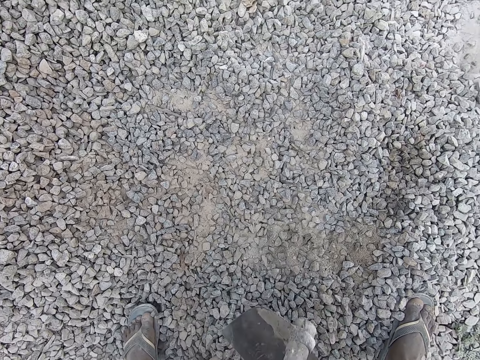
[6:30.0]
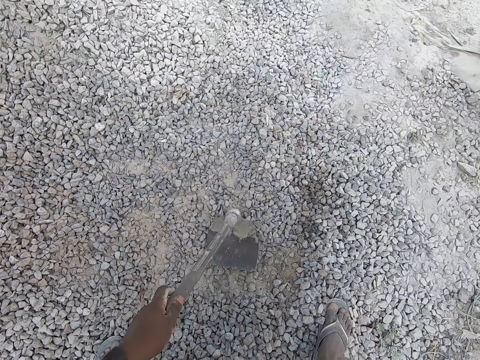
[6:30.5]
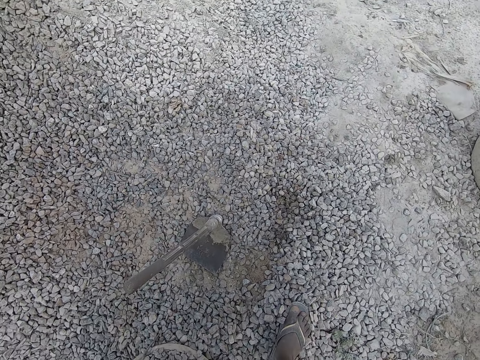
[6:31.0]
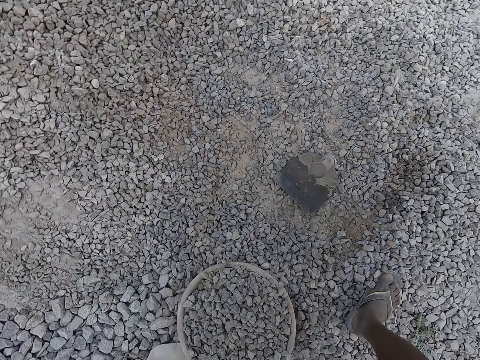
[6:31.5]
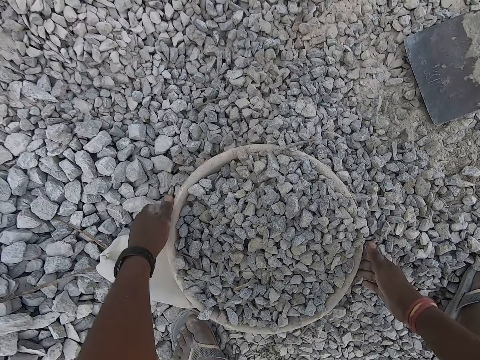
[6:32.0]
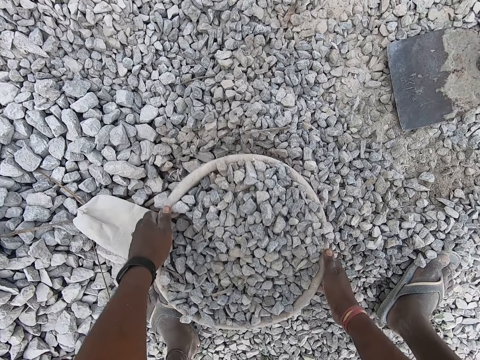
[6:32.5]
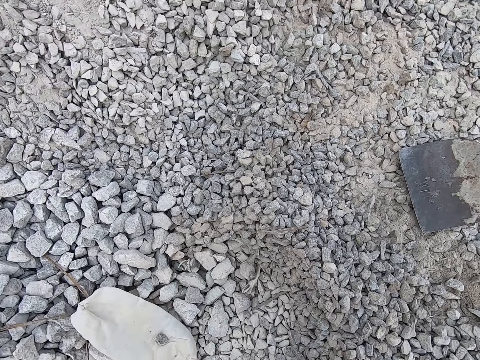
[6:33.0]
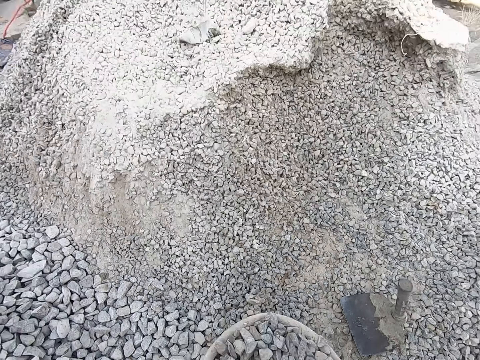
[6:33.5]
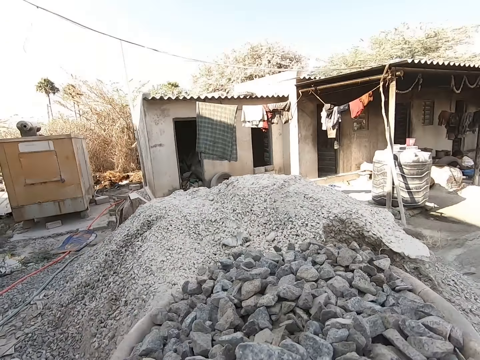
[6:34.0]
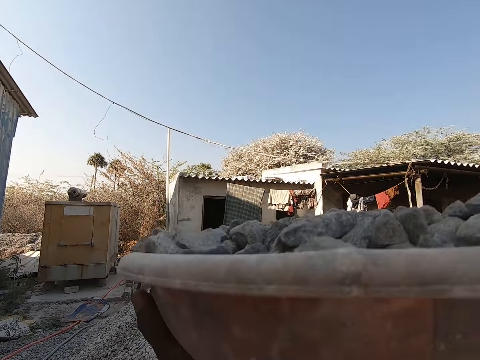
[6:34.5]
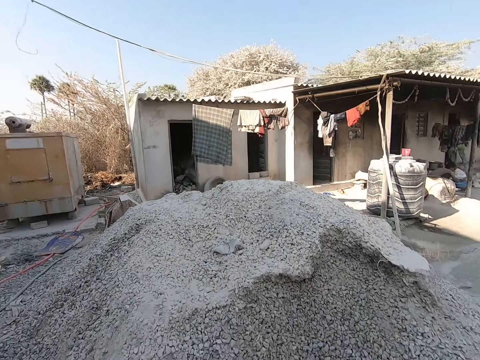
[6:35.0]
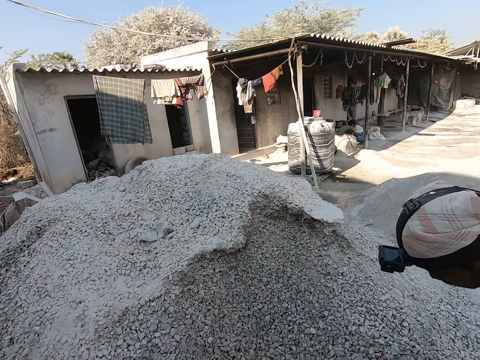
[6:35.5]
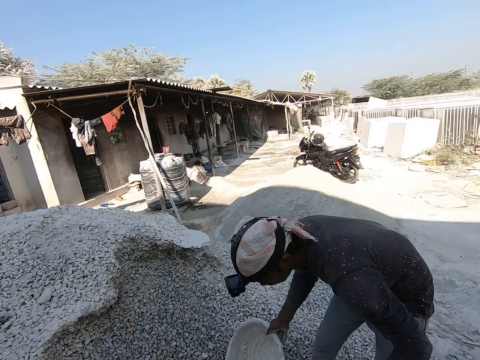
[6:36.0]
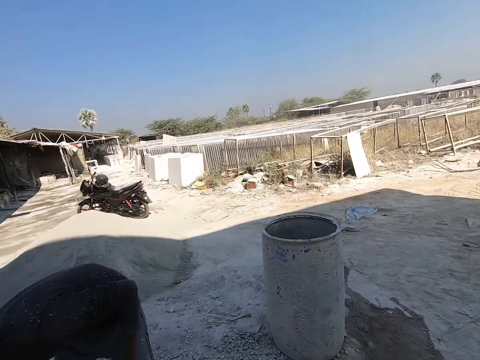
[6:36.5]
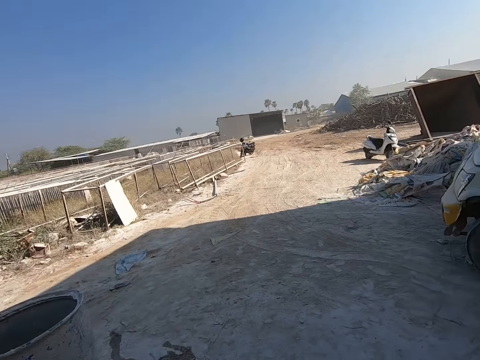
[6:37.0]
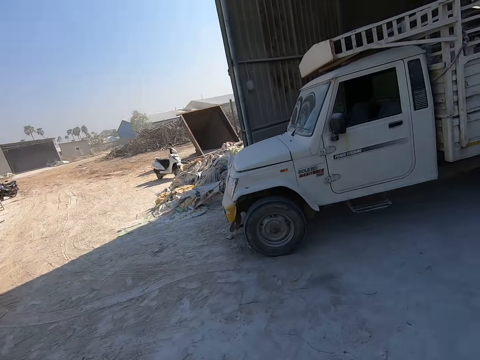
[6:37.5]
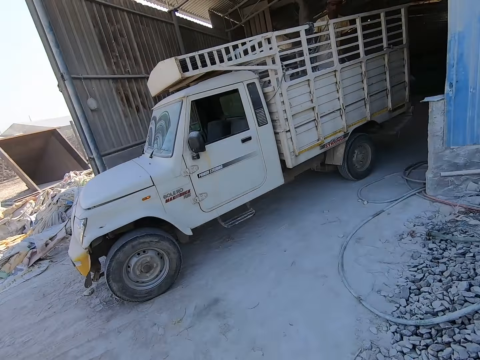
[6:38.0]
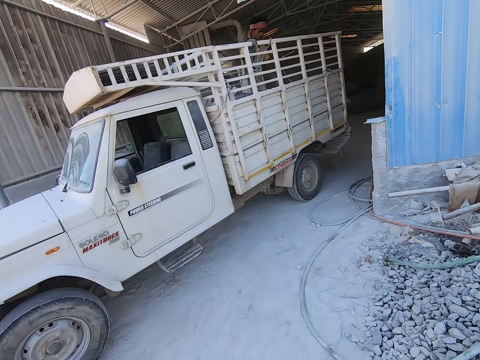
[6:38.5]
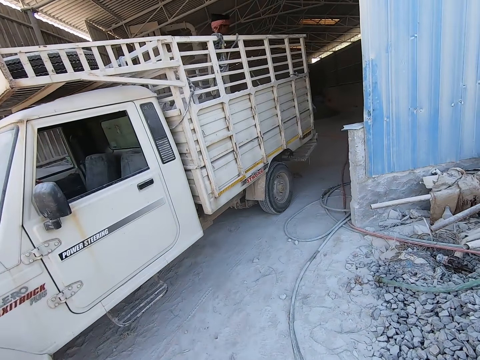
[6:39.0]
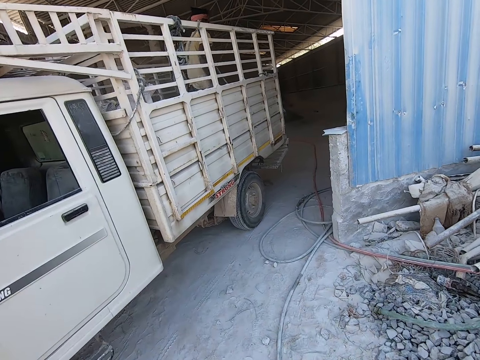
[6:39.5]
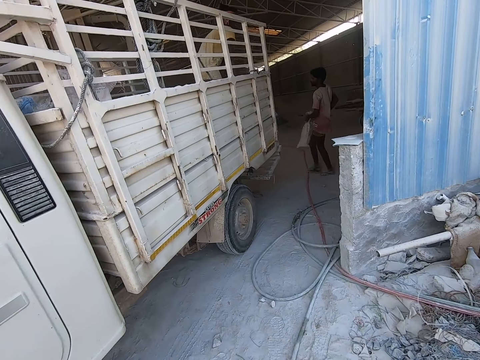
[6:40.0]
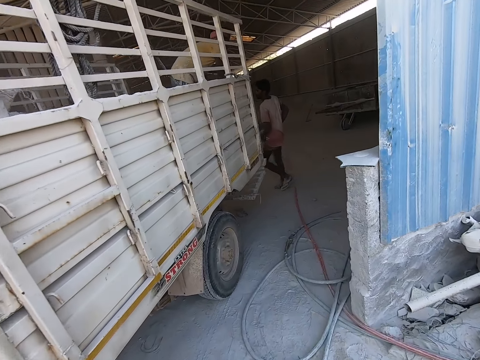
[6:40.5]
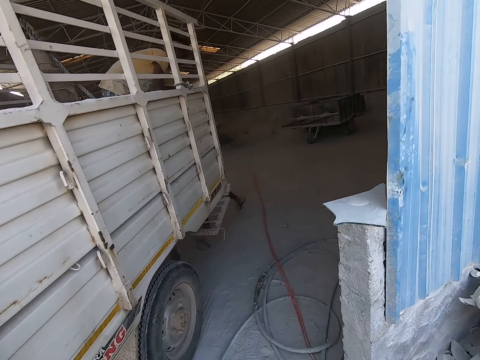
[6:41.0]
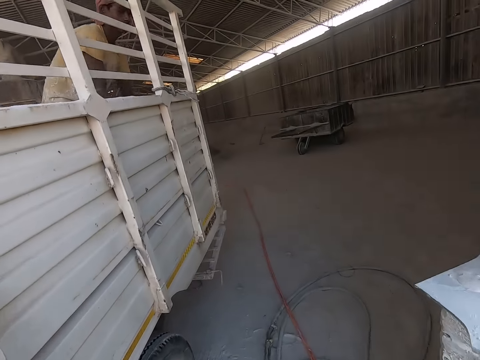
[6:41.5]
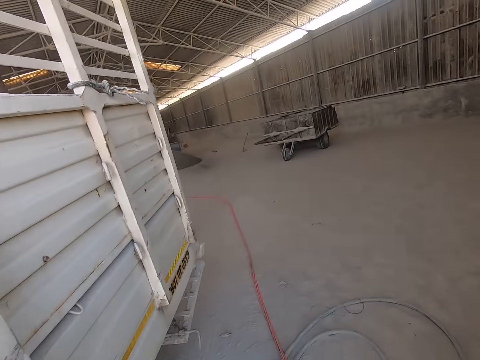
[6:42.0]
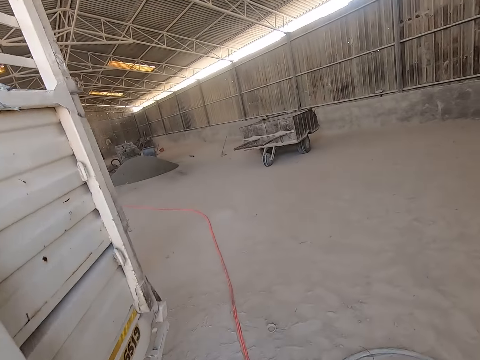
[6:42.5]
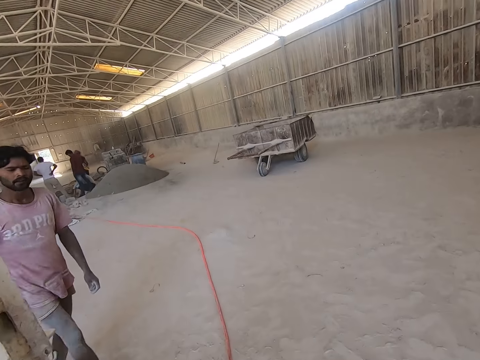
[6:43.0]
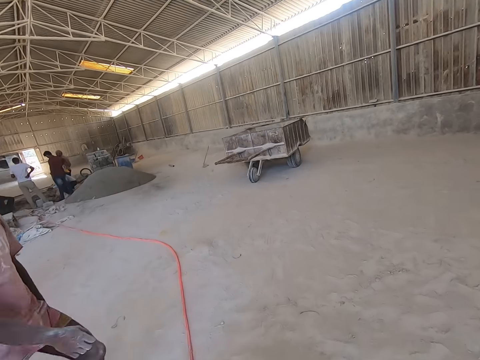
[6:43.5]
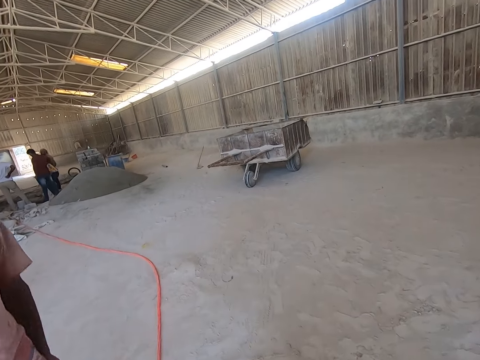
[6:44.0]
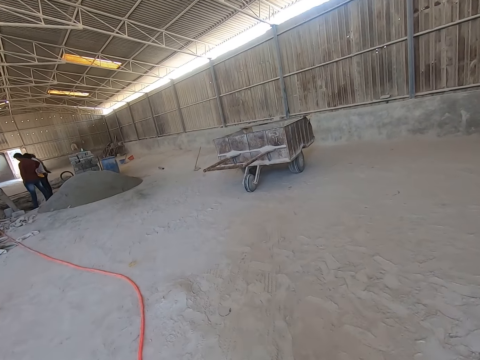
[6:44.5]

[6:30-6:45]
The camera wearer drops the hoe on the heap of granite stones on the ground with his left hand. He carries the bowl filled with granite stones from the heap of granite stones on the ground with both hands. A man holds the bowl in his right hand. The camera wearer walks around. Another man carries a bag of cement with both hands.

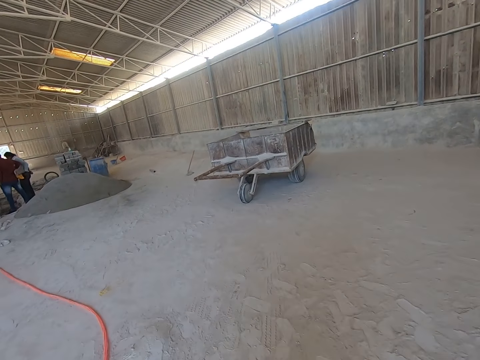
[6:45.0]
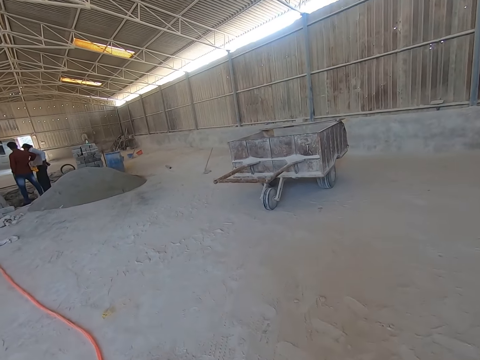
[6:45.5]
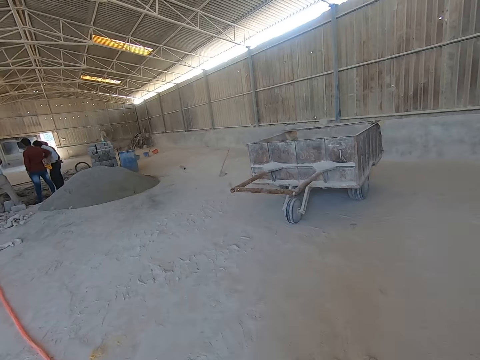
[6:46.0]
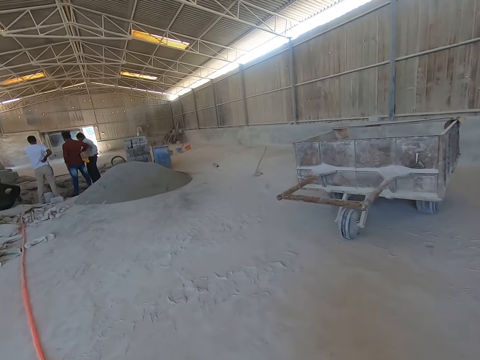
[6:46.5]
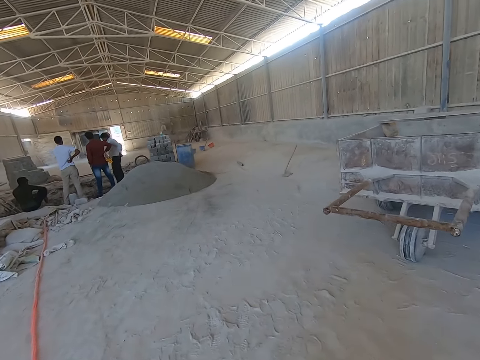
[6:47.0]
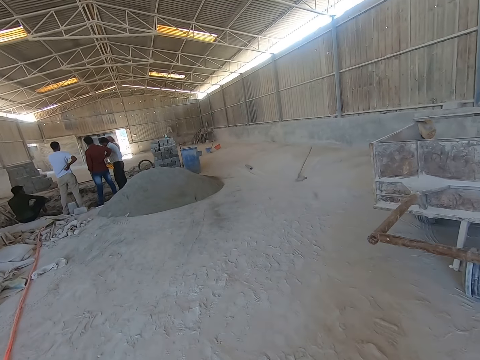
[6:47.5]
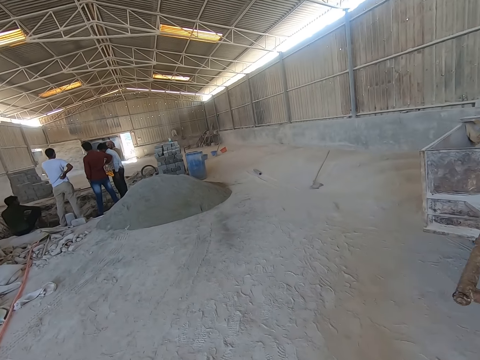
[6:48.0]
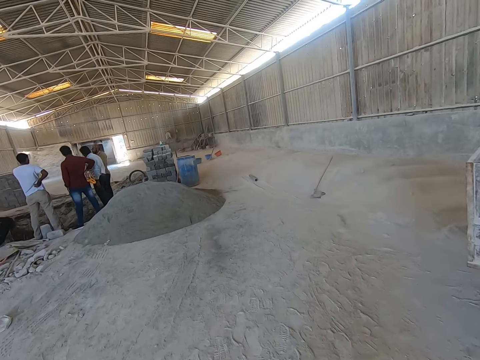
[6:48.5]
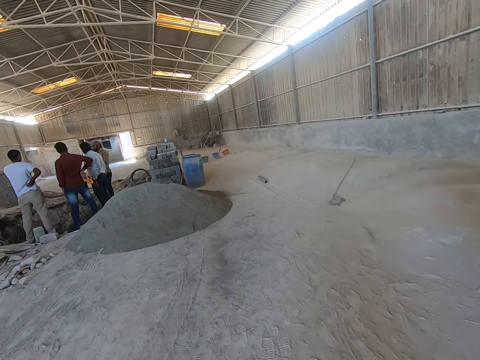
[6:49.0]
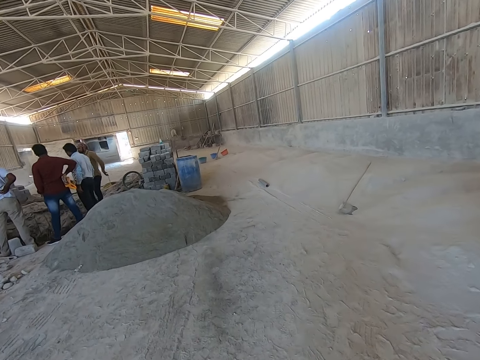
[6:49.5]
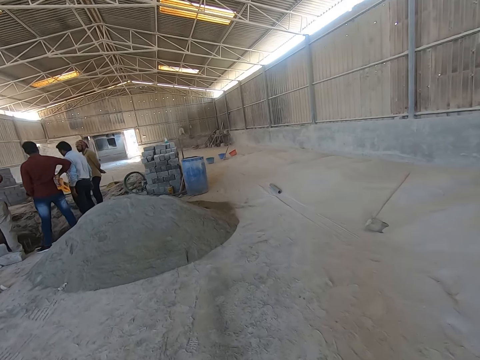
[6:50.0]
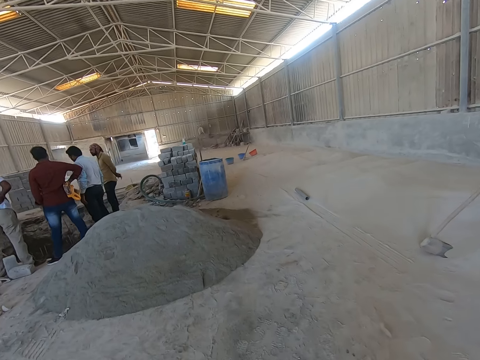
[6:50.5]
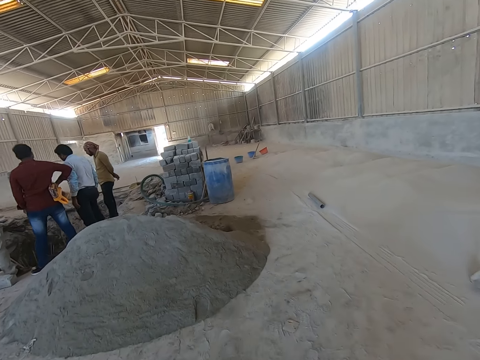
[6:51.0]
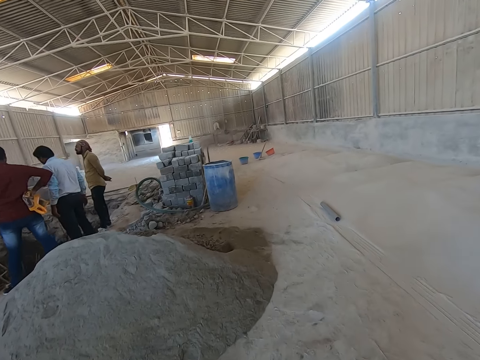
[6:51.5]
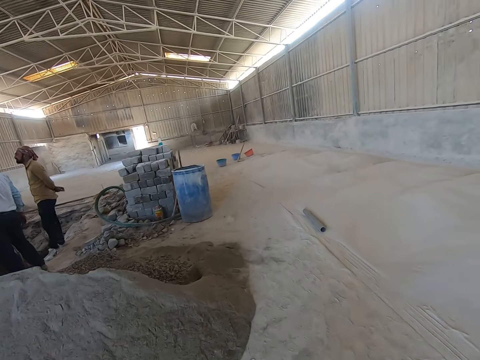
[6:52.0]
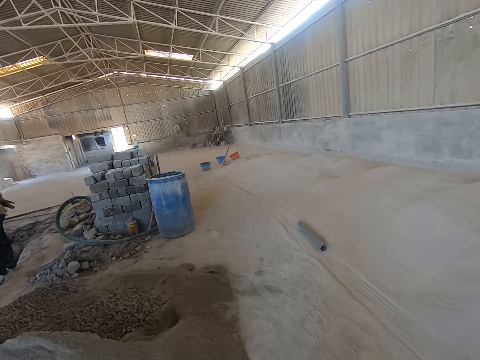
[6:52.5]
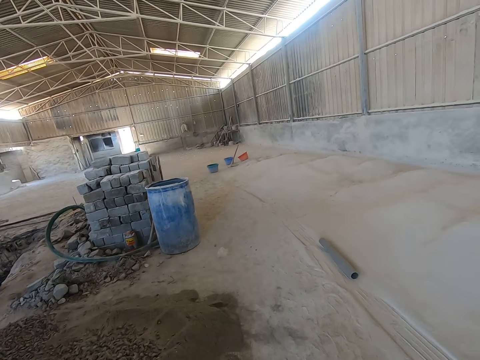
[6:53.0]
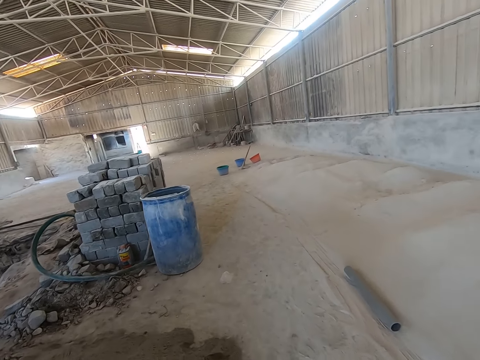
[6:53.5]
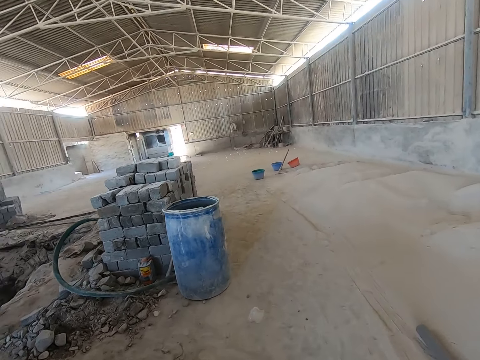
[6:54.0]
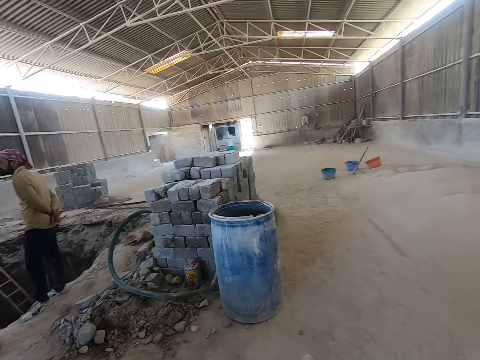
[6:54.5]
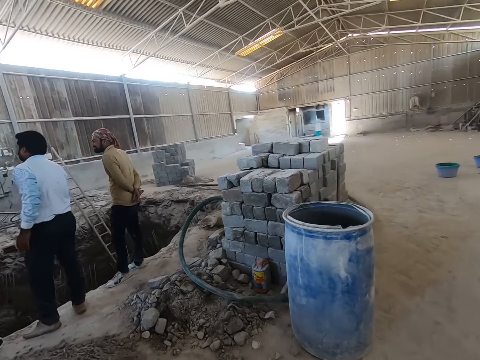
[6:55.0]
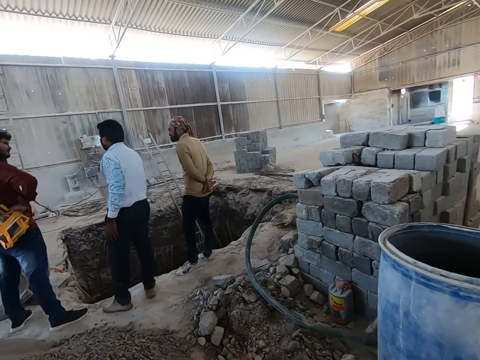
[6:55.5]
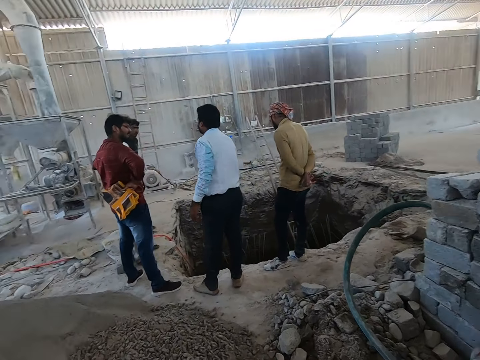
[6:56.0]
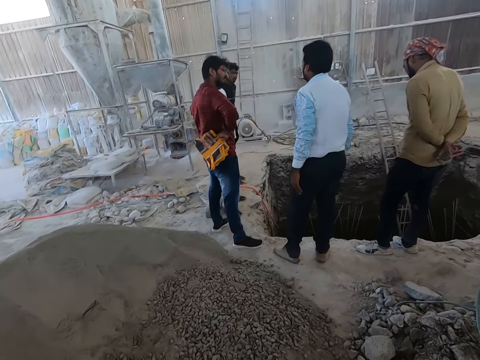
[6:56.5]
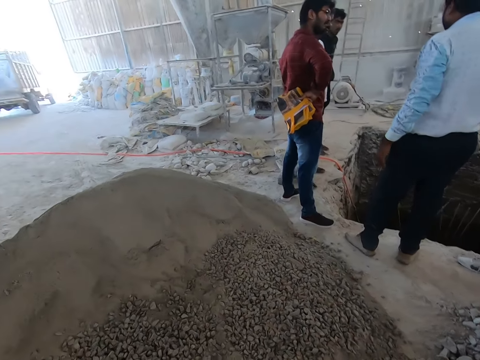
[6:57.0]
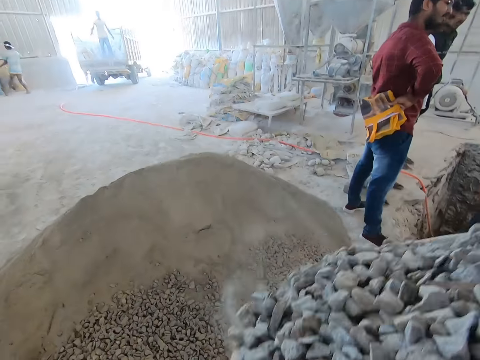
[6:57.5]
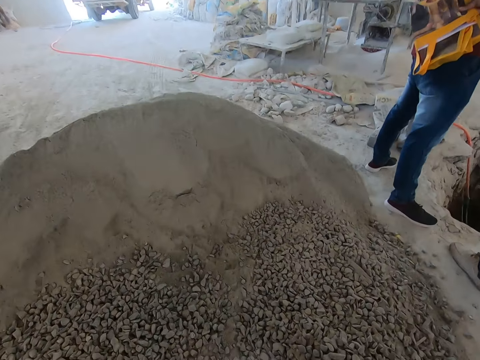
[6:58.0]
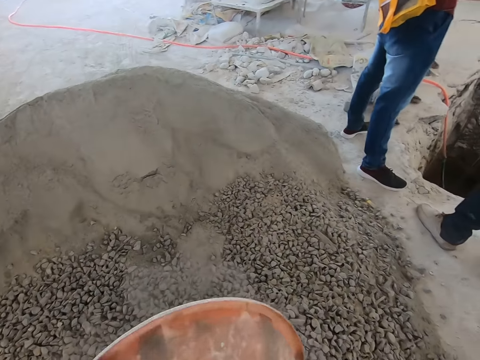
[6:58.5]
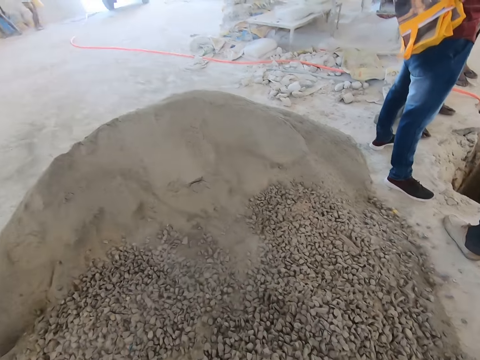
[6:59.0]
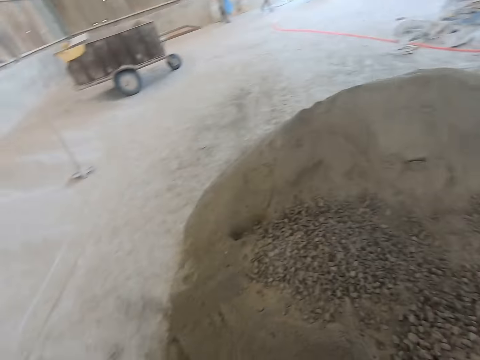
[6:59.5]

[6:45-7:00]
The camera wearer pours the granite stones from the bowl on the ground with both hands.
